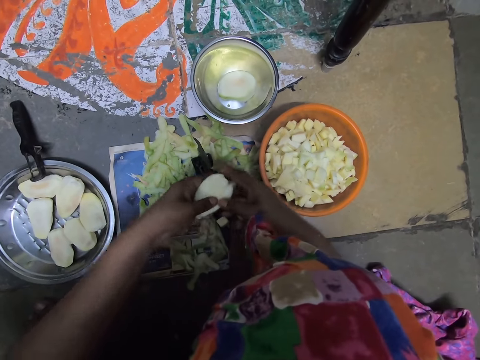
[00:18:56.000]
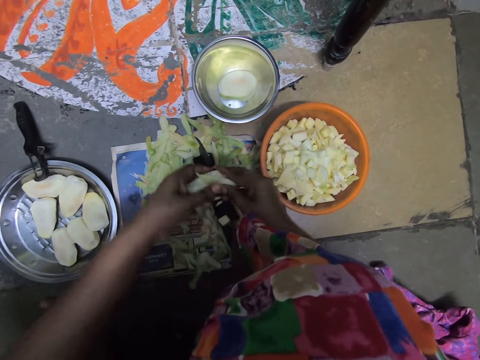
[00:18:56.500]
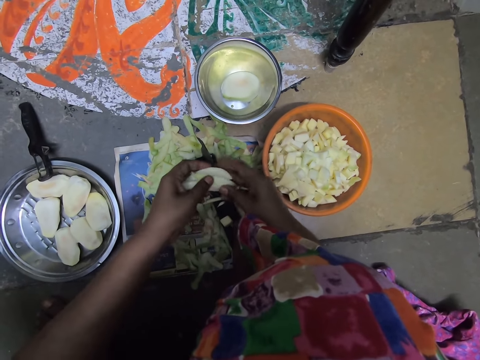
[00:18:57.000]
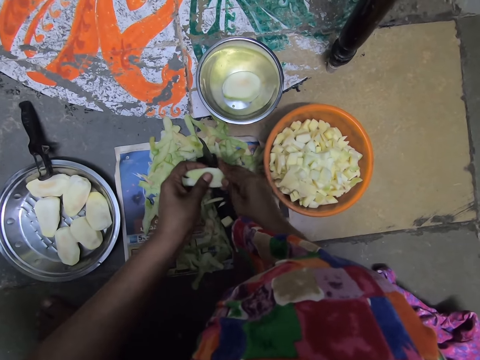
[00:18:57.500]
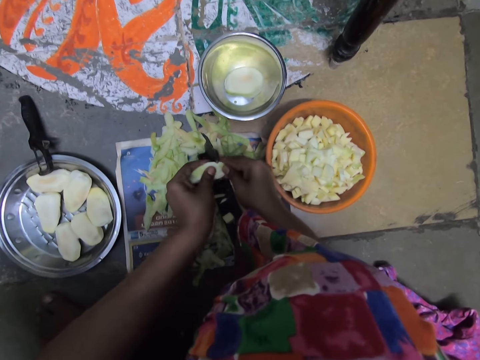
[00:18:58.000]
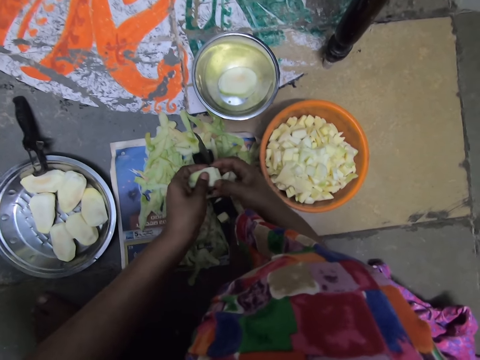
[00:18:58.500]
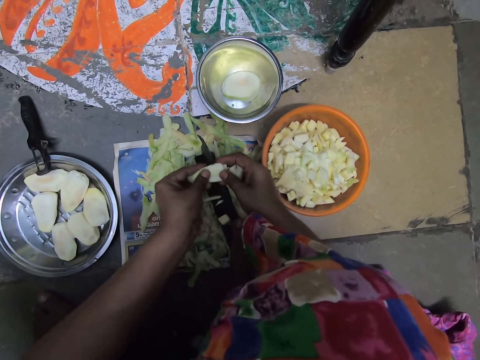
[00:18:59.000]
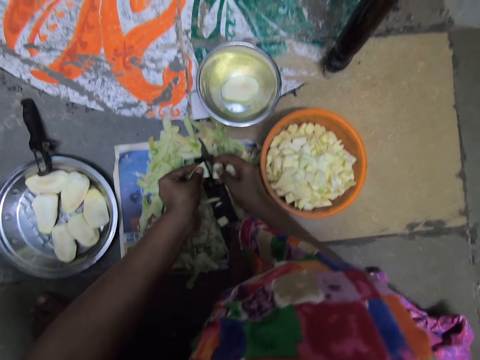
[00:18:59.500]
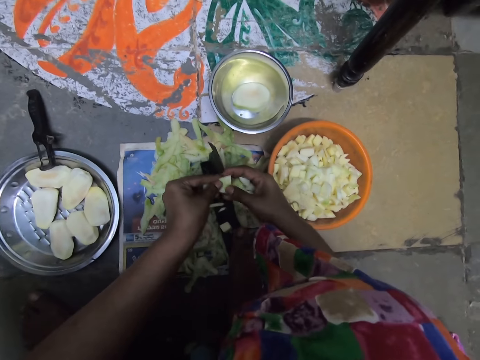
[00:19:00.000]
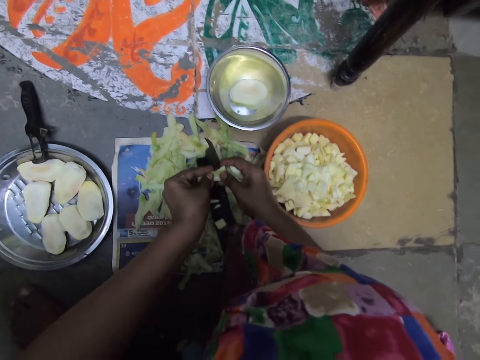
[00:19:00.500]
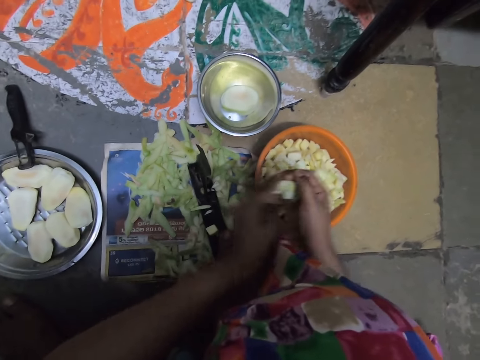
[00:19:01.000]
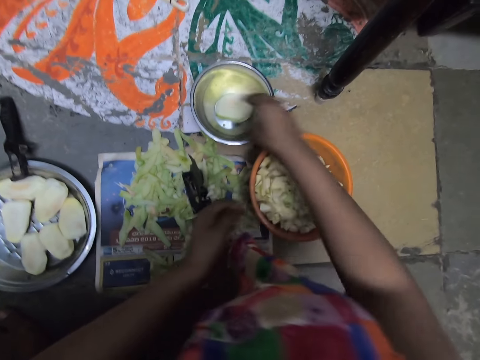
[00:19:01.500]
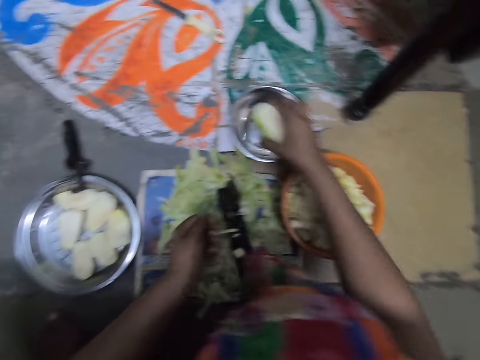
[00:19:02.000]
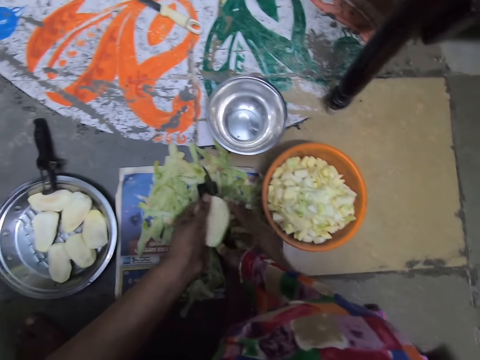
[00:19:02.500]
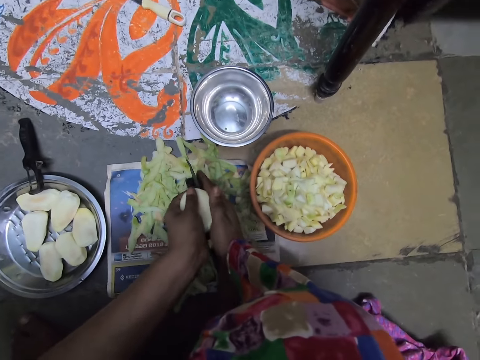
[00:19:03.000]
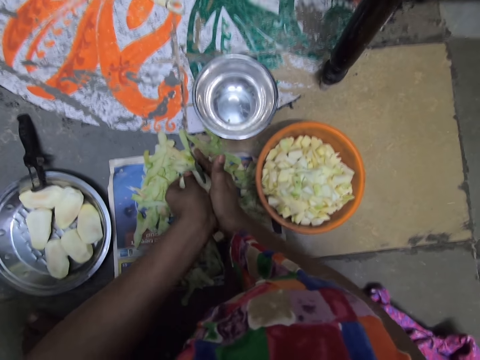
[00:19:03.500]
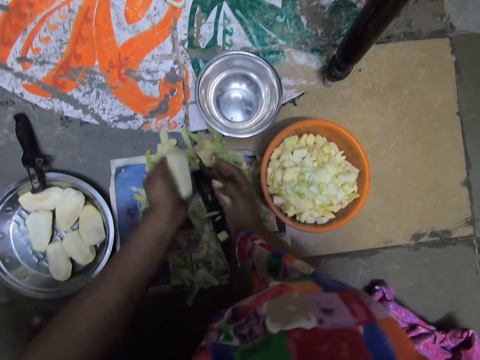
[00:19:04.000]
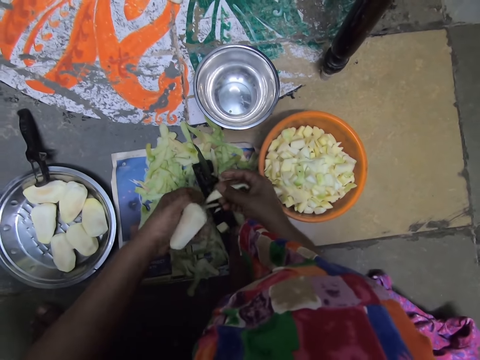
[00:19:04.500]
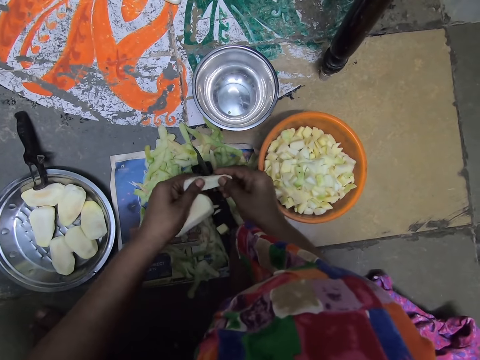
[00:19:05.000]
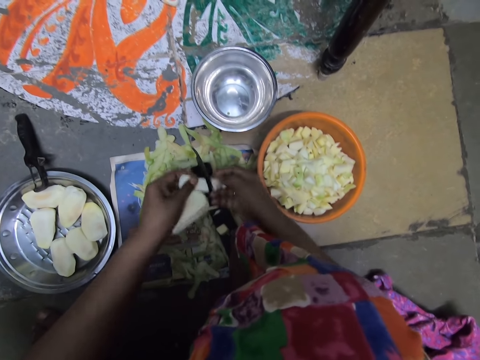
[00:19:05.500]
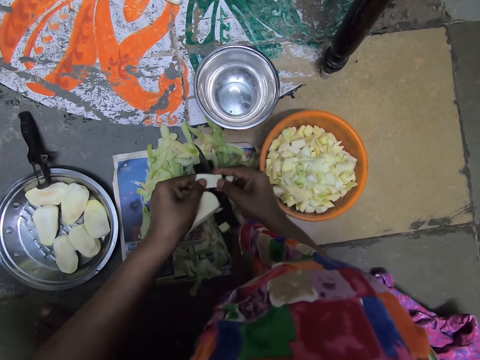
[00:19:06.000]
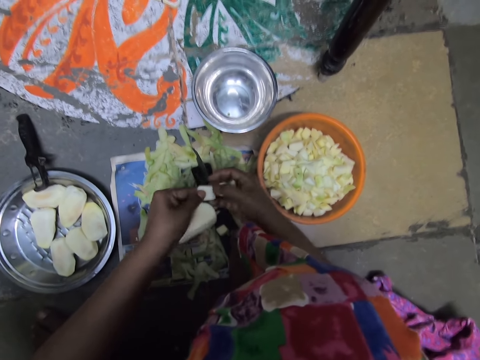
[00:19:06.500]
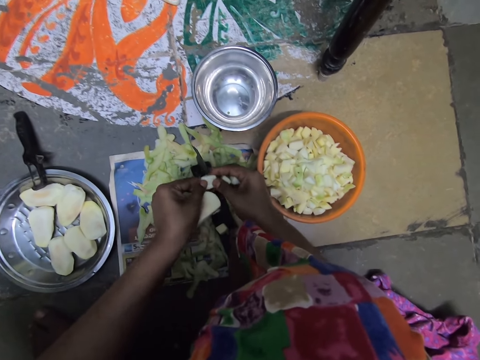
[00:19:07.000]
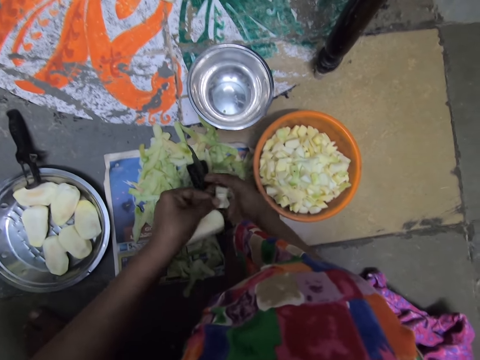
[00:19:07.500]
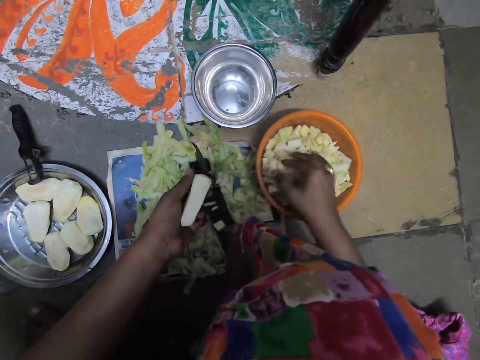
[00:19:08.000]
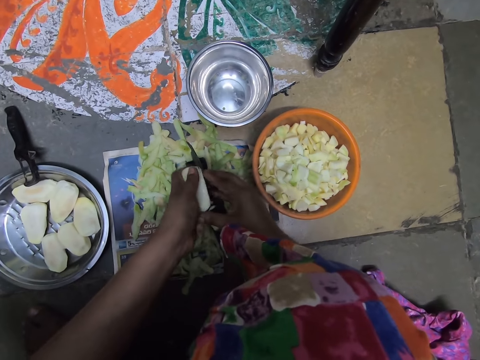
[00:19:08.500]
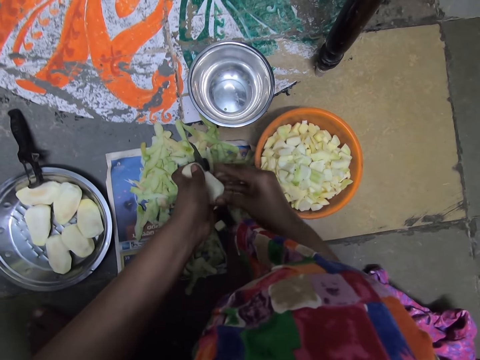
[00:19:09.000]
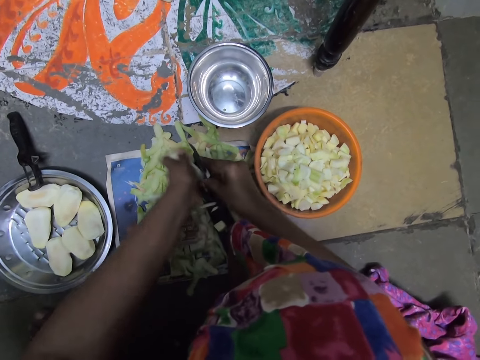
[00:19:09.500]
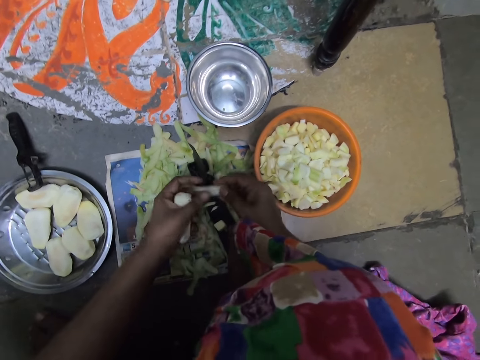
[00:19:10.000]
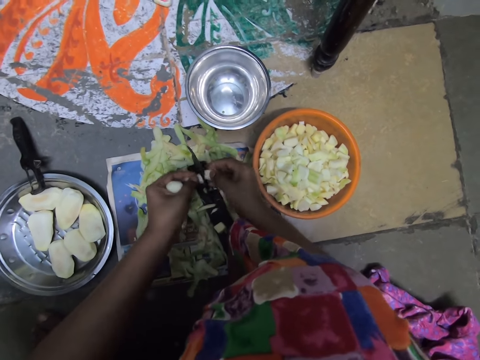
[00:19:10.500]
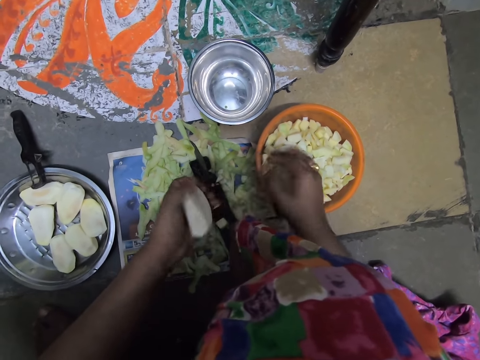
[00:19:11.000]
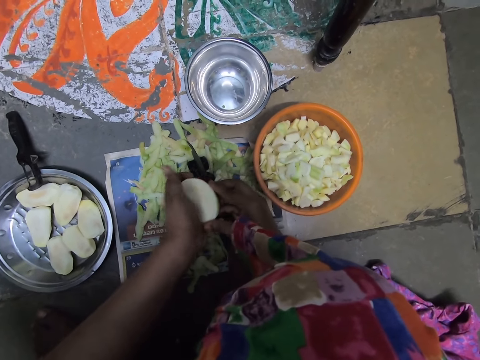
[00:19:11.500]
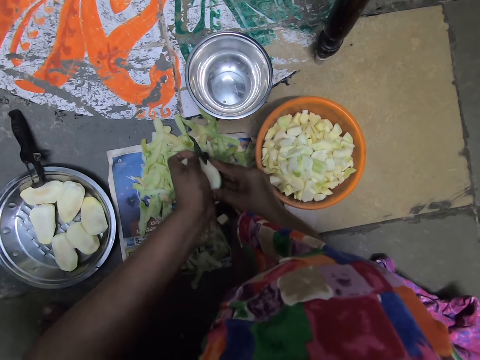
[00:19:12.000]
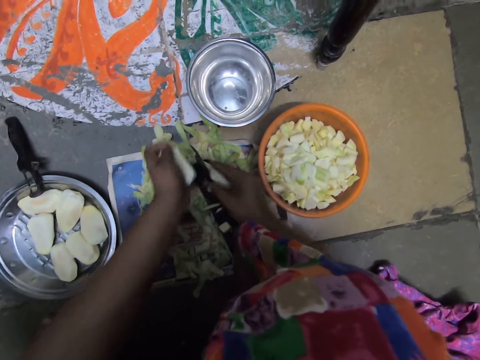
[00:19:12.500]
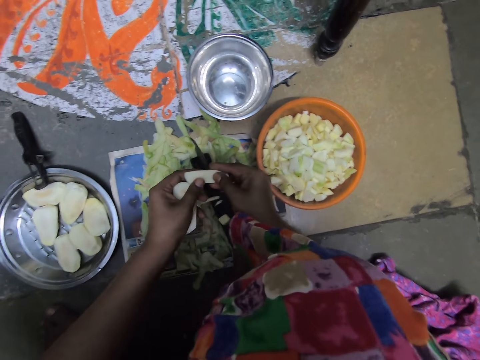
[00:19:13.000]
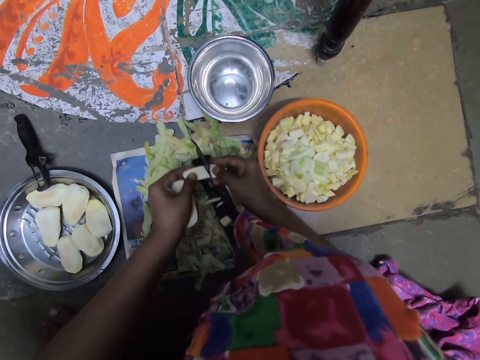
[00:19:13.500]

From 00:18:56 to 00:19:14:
The camera wearer holds the mango. She drops the potato slices into the plastic bowl on the floor with both hands. She takes the potato from the steel bowl on the floor with her right hand. She converses with a man. She slices the potato with both hands with the knife on the knife stand. She drops the potato slices into the plastic bowl on the floor with her right hand. She slices the potato with both hands with the knife on the knife stand. She drops the potato slices into the plastic bowl on the floor with her right hand. She slices the potato with both hands with the knife on the knife stand.

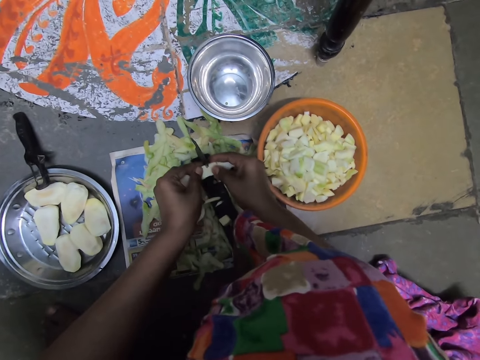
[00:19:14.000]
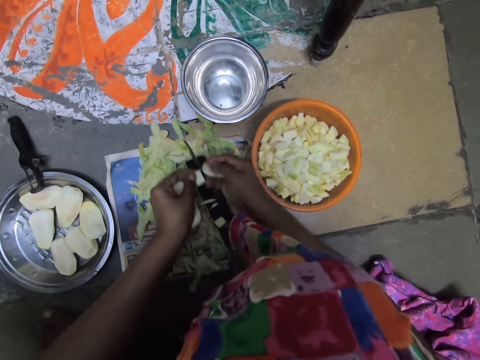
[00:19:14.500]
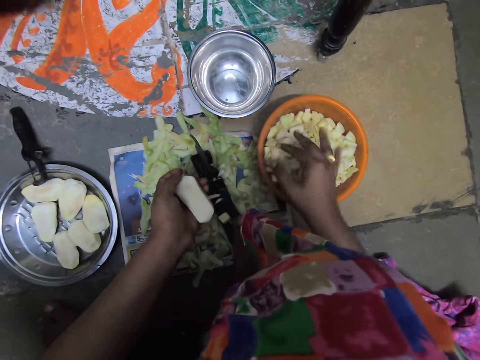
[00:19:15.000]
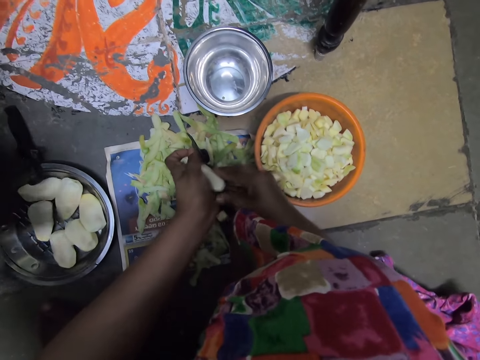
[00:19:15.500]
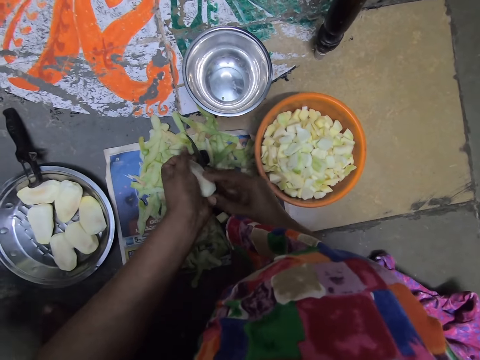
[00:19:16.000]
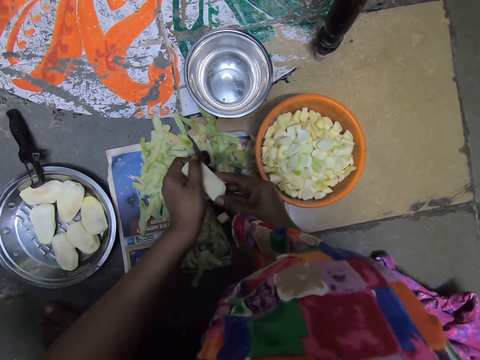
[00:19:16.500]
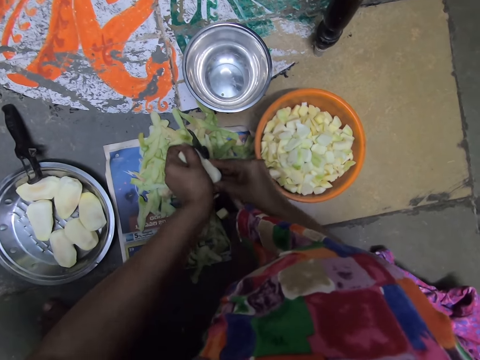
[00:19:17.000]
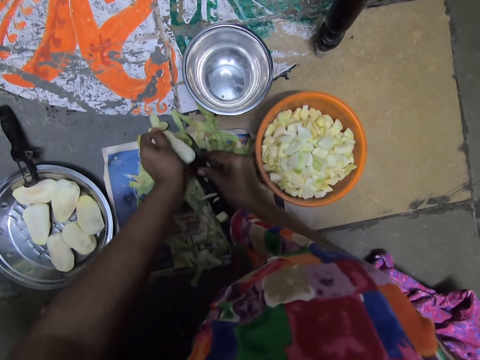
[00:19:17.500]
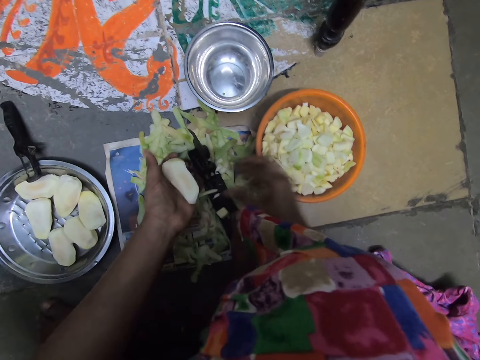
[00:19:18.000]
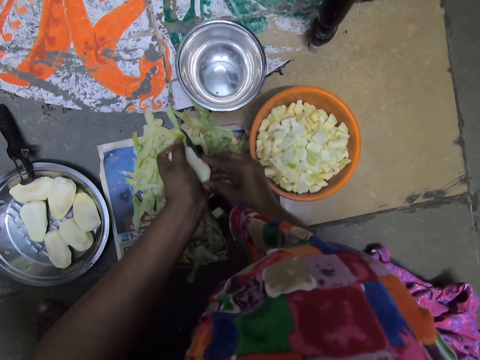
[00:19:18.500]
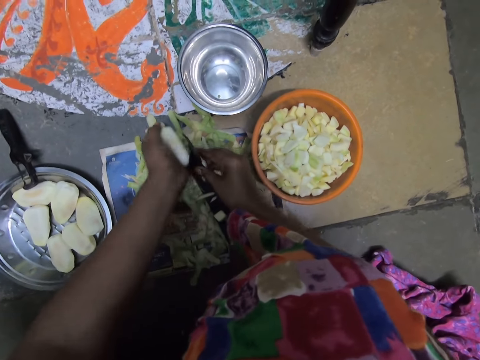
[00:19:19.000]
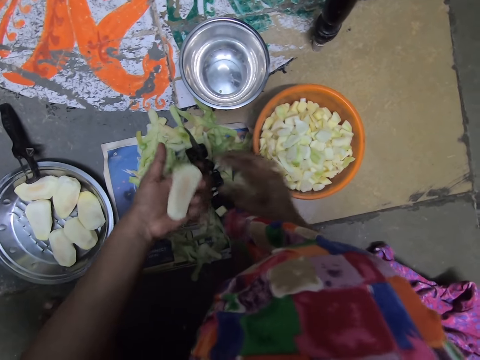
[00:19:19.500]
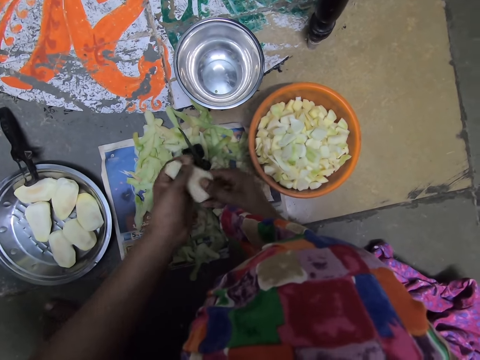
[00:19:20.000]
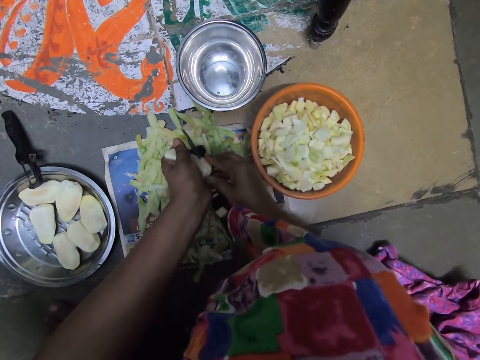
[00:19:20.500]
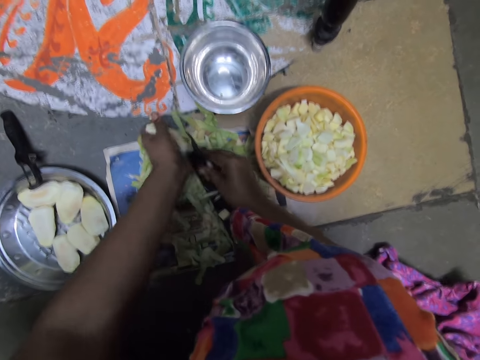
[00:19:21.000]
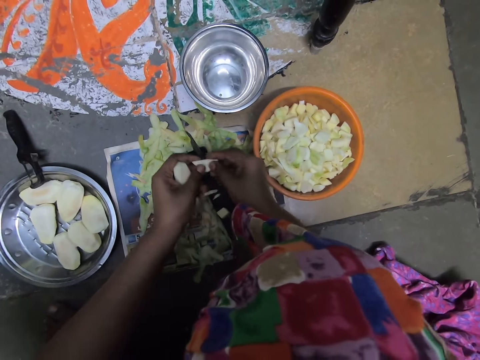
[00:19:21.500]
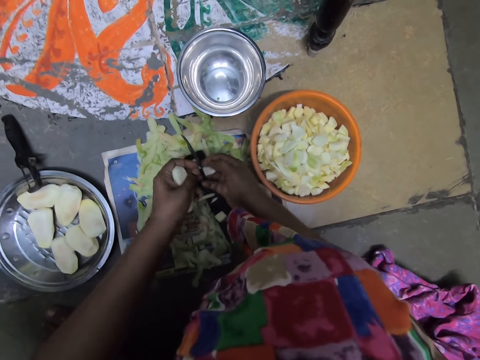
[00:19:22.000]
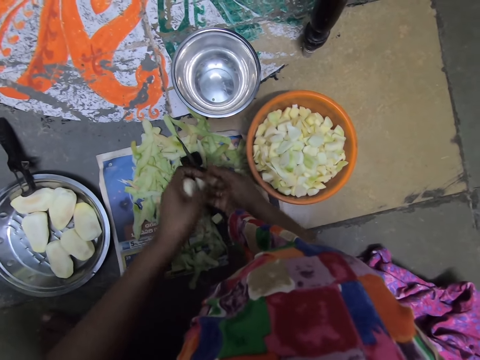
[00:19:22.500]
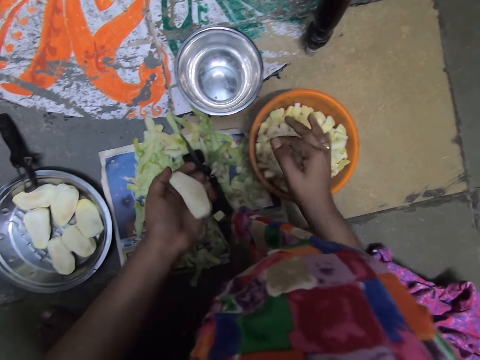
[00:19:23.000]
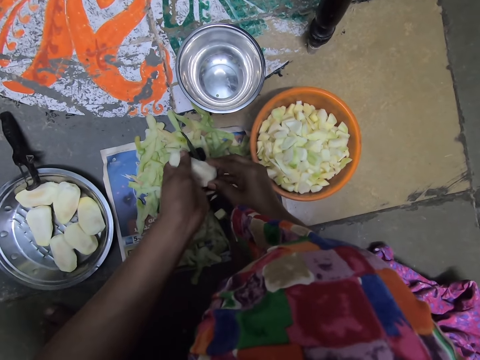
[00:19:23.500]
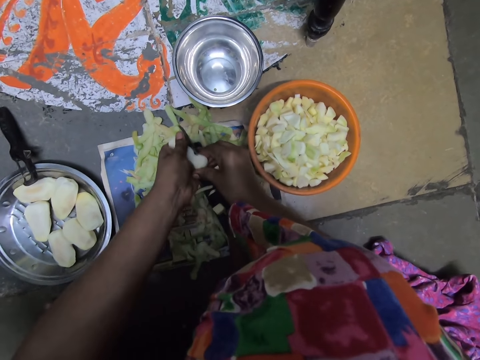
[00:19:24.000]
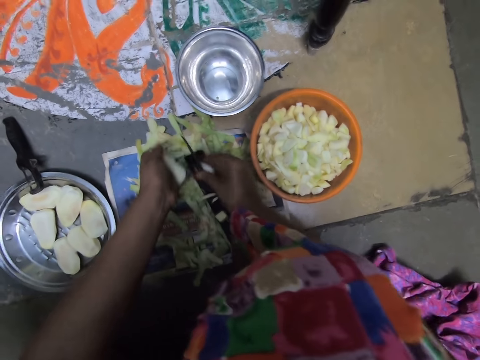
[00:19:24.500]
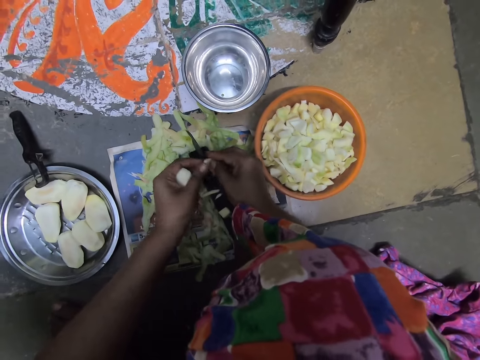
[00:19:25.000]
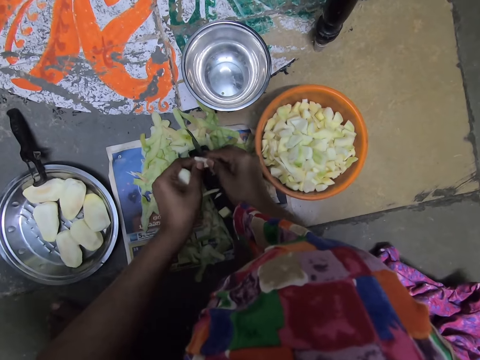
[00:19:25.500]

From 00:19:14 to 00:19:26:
The camera wearer drops the potato slices into the plastic bowl on the floor with her right hand. She slices the potato with both hands with the knife on the knife stand. She drops the potato slice into the plastic bowl on the floor with her right hand. She slices the potato with both hands with the knife on the knife stand. She drops the potato slices into the plastic bowl on the floor with her right hand. She turns the potato in her left hand with her right hand. She slices the potato with both hands with the knife on the knife stand. She drops the potato slices into the plastic bowl on the floor with her right hand. She slices the potato with both hands with the knife on the knife stand.
